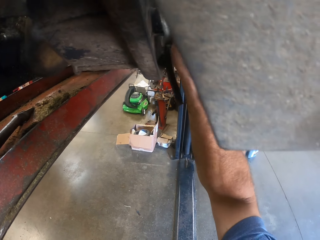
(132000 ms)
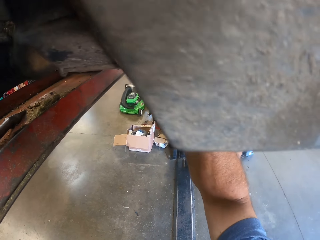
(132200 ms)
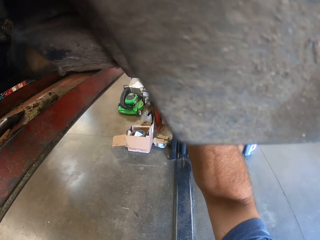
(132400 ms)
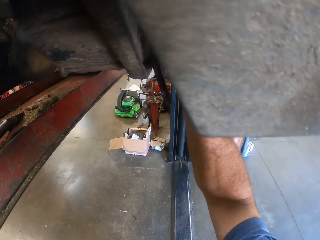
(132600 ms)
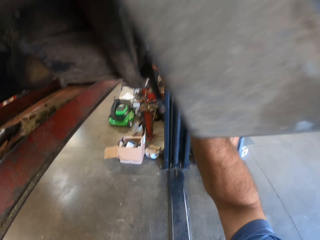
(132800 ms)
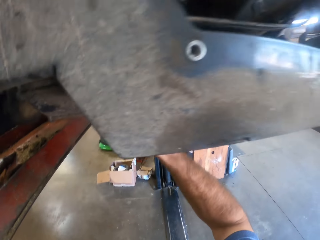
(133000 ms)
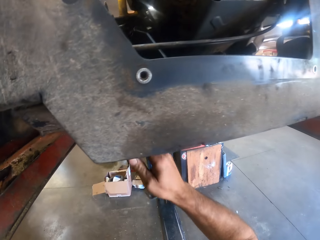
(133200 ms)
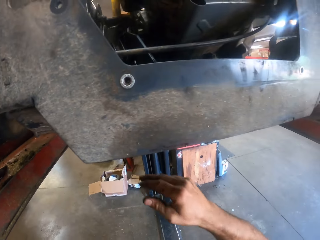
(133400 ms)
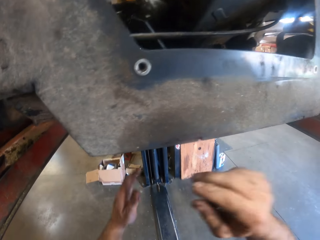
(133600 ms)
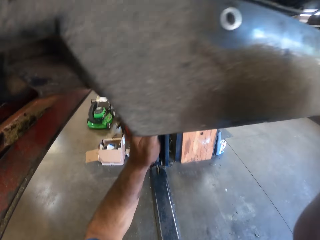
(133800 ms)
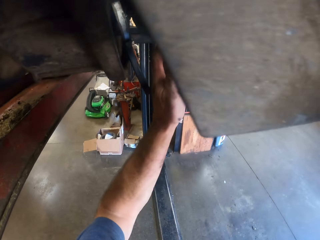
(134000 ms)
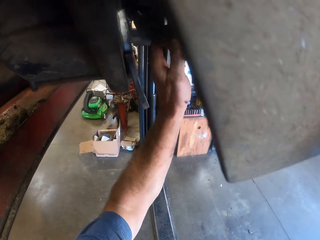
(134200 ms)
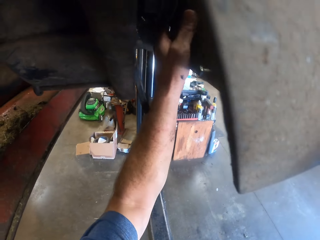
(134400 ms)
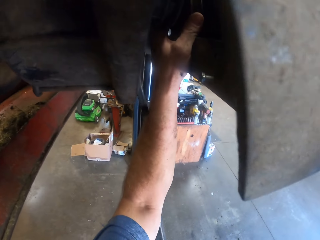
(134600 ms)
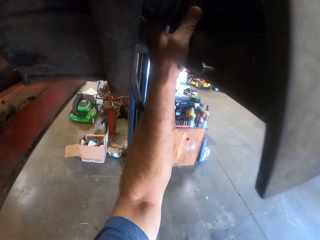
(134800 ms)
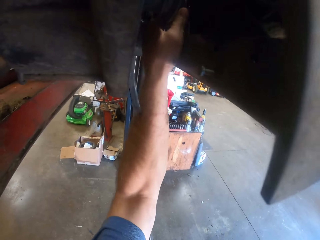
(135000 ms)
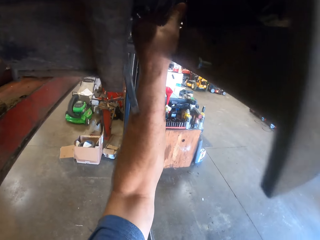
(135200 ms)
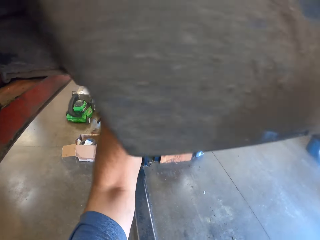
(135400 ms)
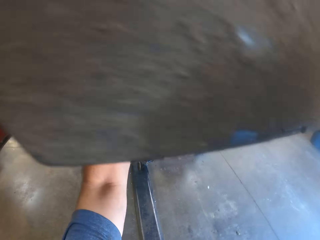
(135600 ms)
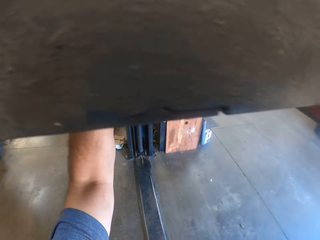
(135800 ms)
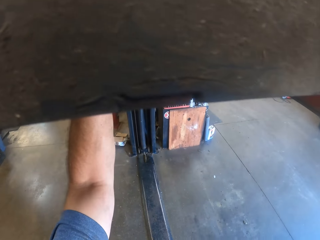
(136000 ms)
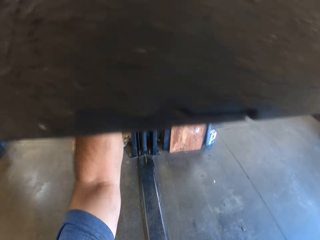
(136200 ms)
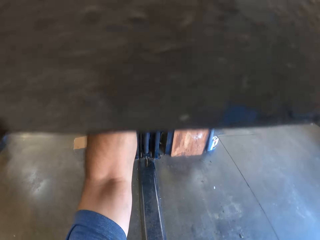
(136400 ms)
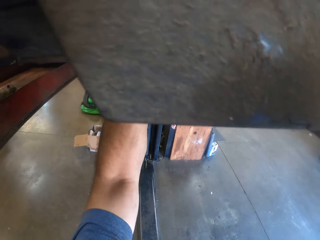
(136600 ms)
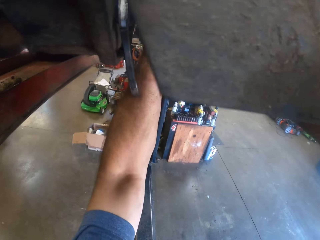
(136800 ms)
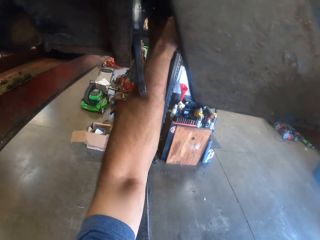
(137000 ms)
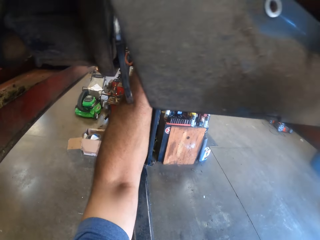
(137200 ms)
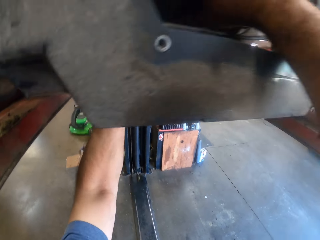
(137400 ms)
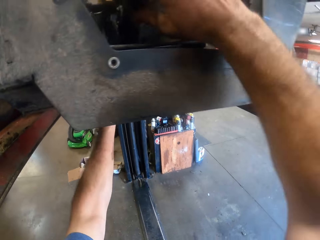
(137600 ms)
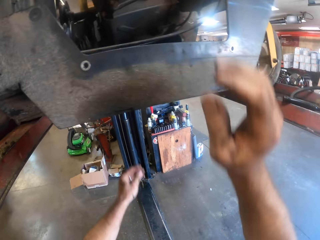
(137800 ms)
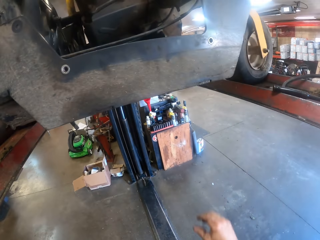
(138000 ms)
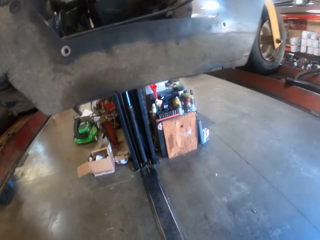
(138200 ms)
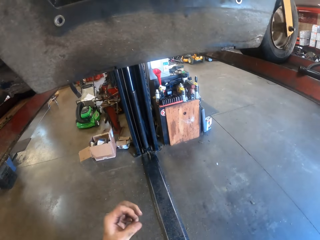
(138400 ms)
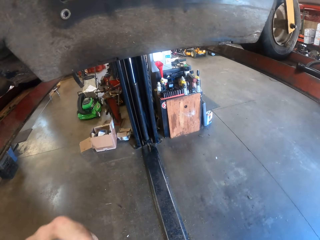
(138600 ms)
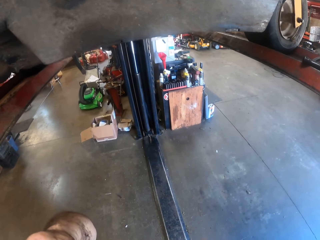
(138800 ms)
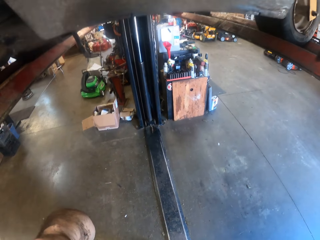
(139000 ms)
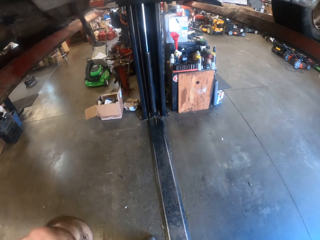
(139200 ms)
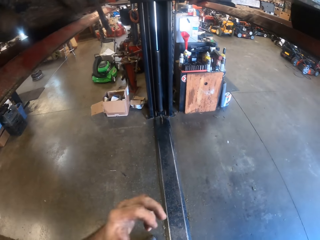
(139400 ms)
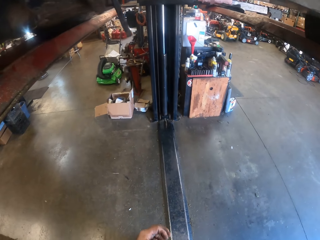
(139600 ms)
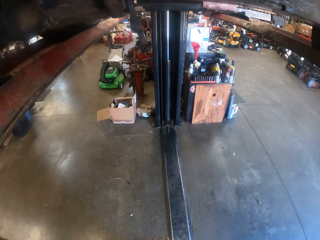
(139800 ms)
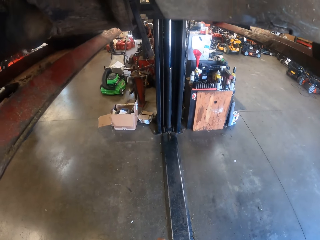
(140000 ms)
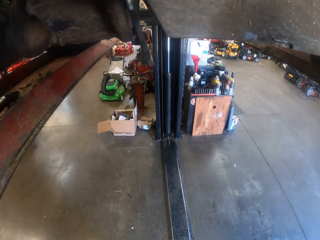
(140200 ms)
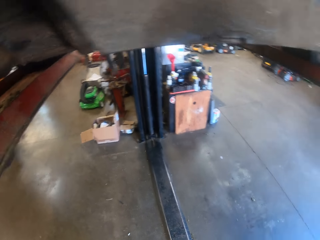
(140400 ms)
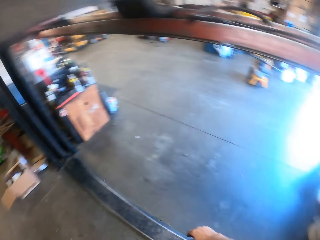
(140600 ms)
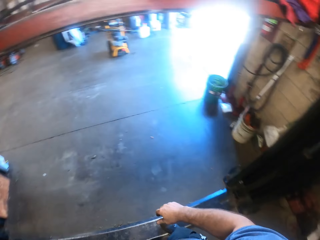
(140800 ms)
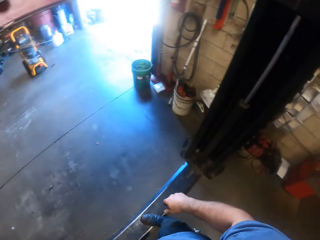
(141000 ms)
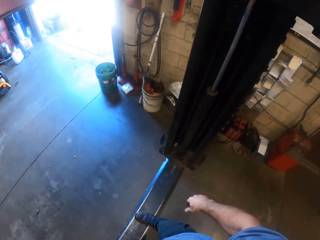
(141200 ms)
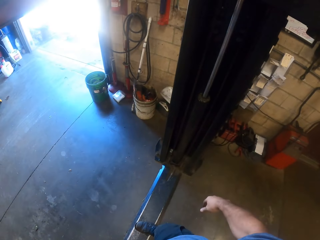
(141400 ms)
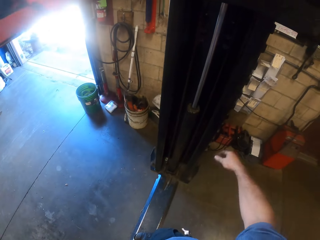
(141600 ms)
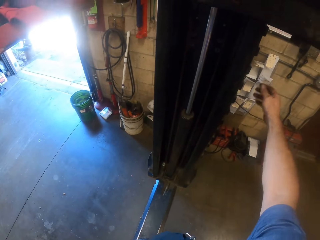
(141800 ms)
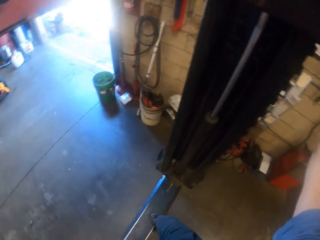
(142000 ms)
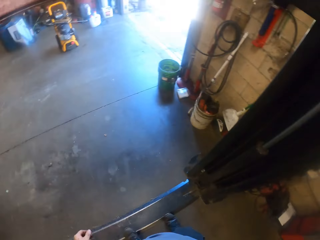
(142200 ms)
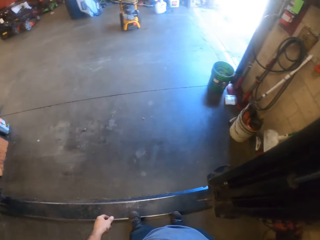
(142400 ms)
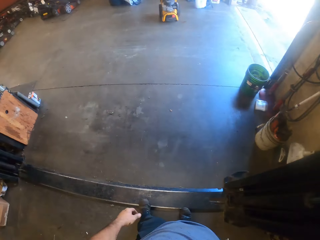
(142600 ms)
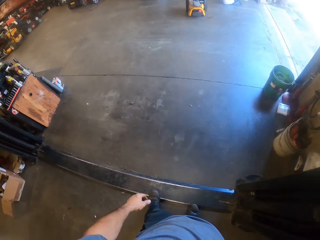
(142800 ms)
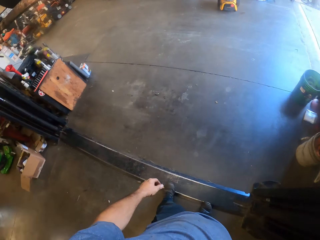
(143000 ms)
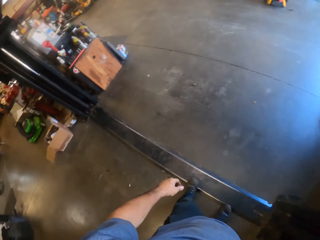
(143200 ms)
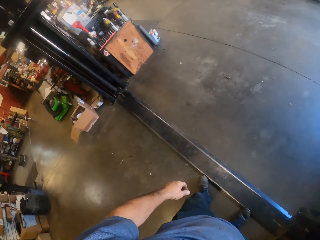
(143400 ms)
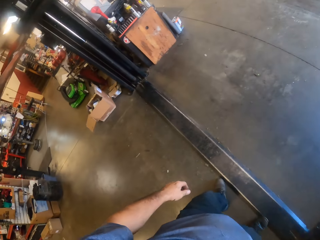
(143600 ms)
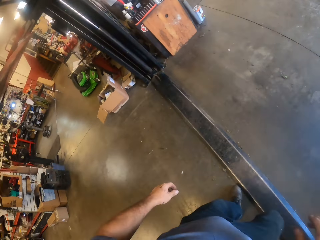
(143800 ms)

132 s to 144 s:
The camera wearer removes his right hand from the lawnmower. He touches the engine part. He places his left hand into the lawnmower. He moves the blade reel in the lawnmower. He moves the hands. He removes his right hand from the lawnmower and removes his left hand from the lawnmower. He moves the hand. He adjusts the camera with his left hand. He looks around. He moves the hand. He operates the hydraulic power unit with his right hand. He looks around.

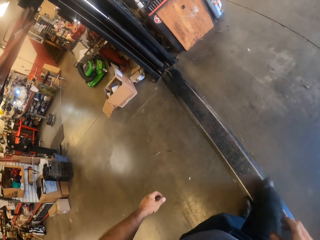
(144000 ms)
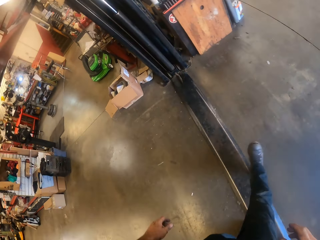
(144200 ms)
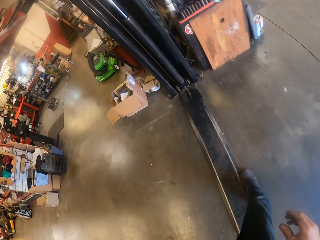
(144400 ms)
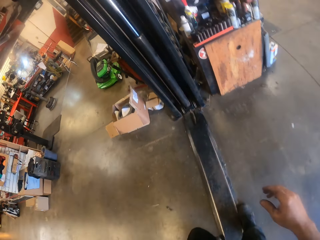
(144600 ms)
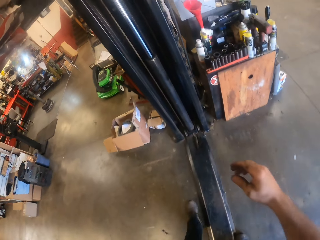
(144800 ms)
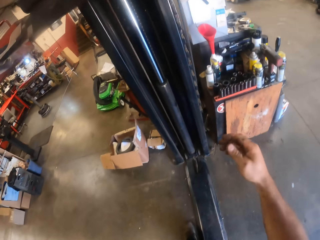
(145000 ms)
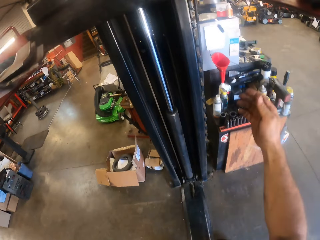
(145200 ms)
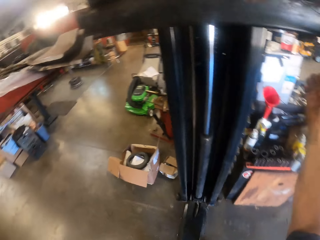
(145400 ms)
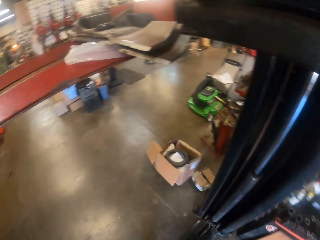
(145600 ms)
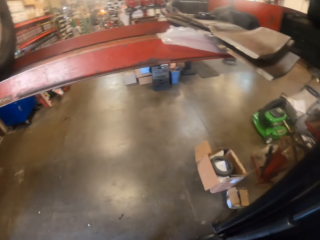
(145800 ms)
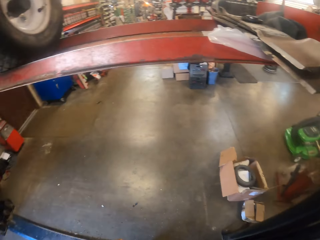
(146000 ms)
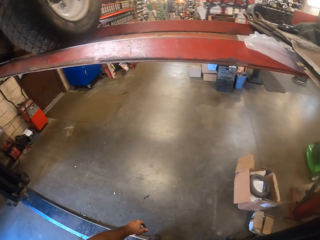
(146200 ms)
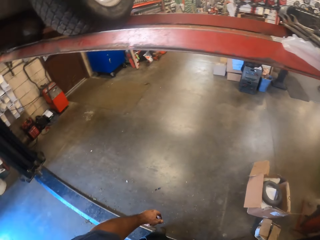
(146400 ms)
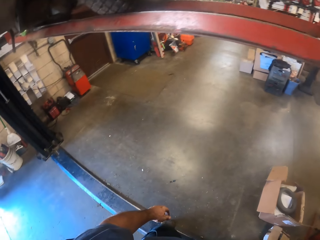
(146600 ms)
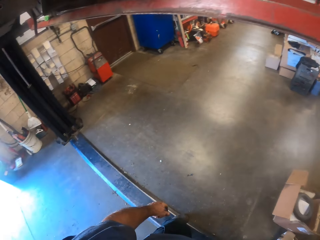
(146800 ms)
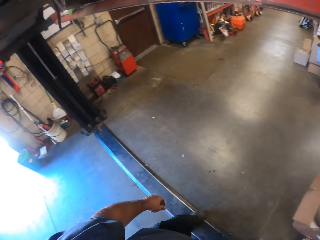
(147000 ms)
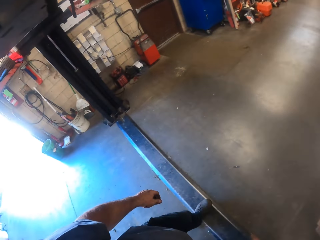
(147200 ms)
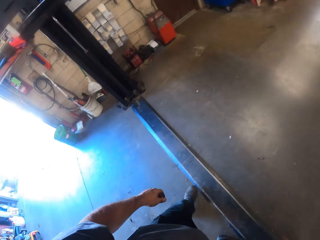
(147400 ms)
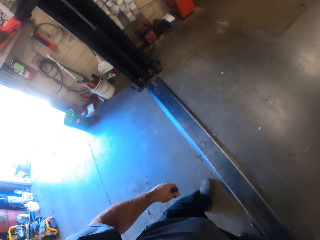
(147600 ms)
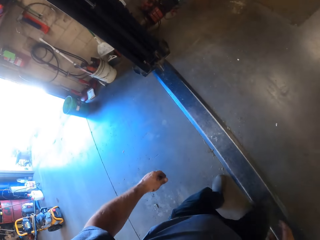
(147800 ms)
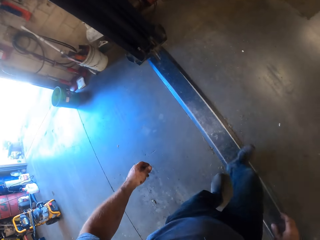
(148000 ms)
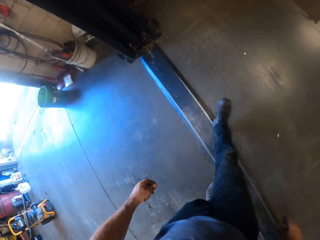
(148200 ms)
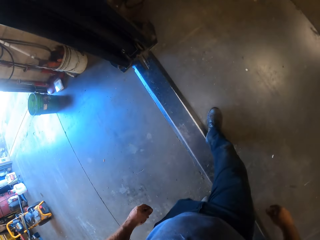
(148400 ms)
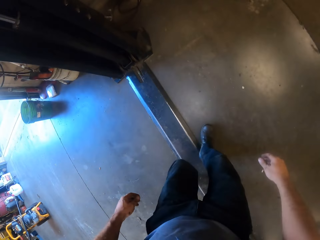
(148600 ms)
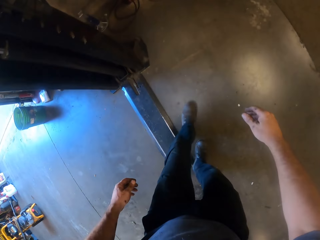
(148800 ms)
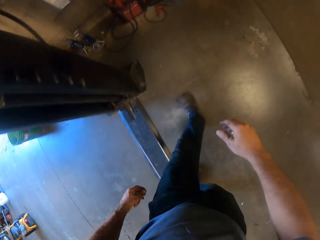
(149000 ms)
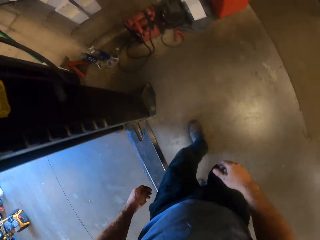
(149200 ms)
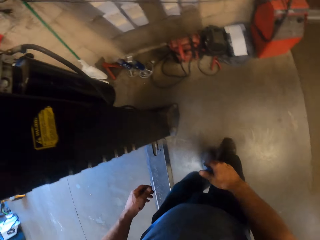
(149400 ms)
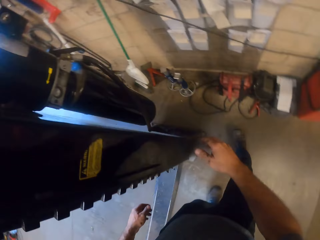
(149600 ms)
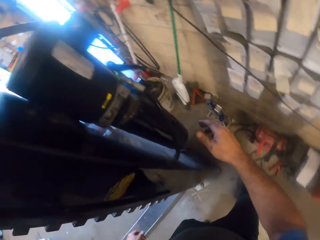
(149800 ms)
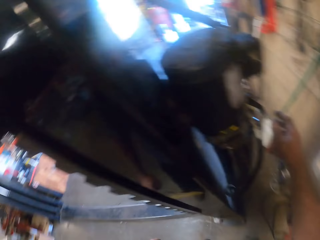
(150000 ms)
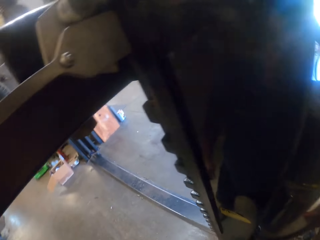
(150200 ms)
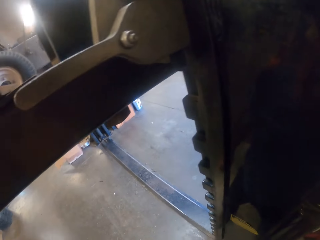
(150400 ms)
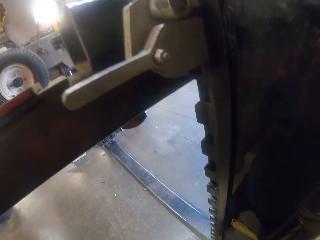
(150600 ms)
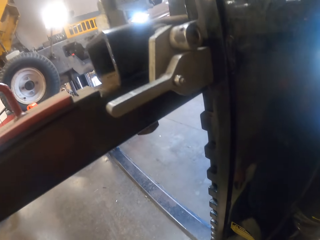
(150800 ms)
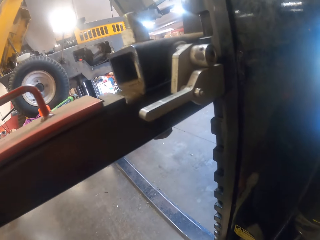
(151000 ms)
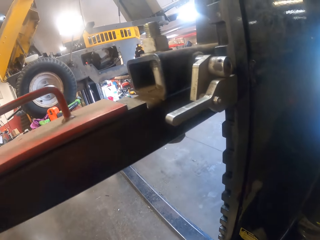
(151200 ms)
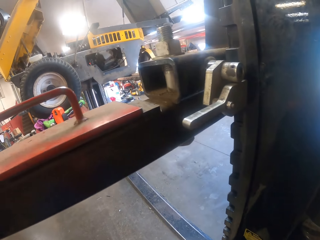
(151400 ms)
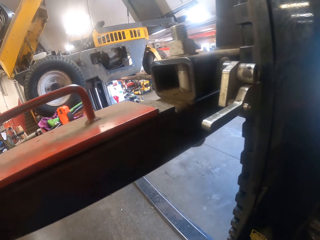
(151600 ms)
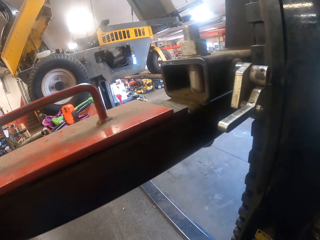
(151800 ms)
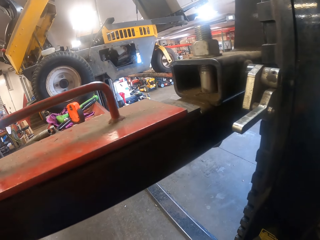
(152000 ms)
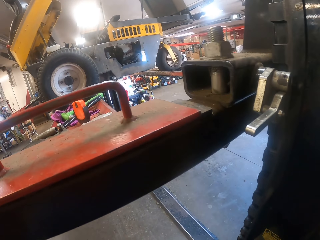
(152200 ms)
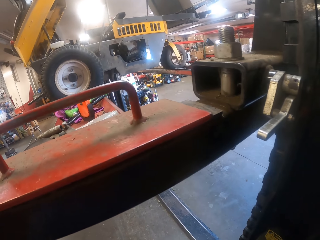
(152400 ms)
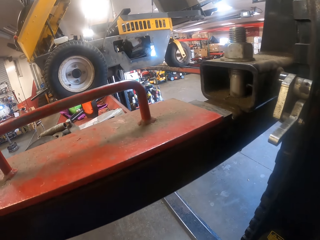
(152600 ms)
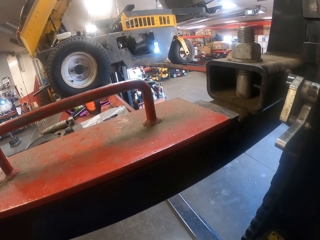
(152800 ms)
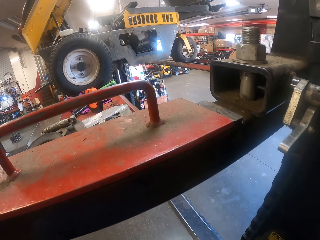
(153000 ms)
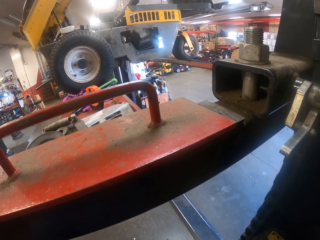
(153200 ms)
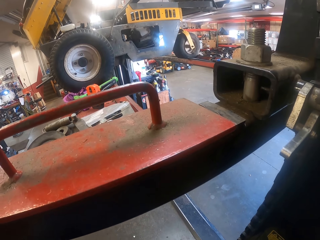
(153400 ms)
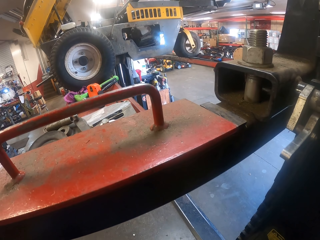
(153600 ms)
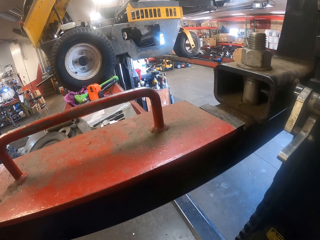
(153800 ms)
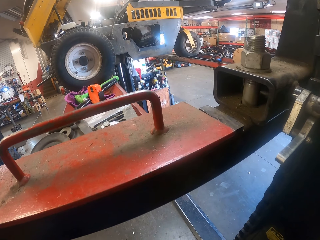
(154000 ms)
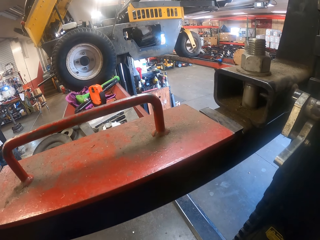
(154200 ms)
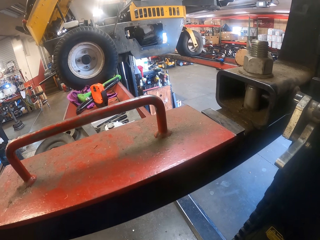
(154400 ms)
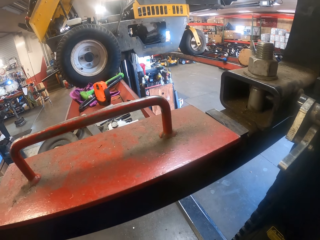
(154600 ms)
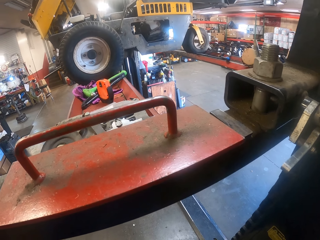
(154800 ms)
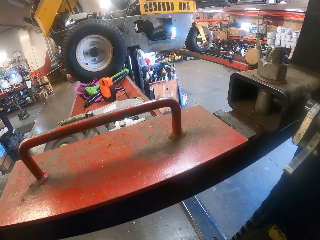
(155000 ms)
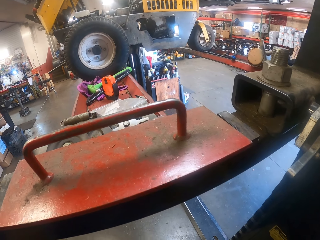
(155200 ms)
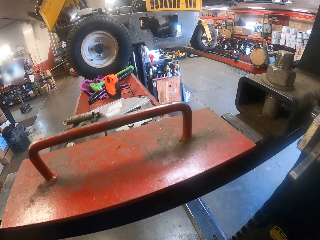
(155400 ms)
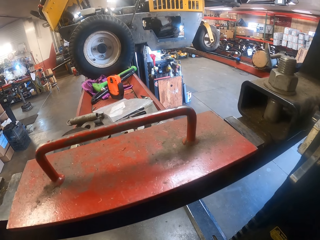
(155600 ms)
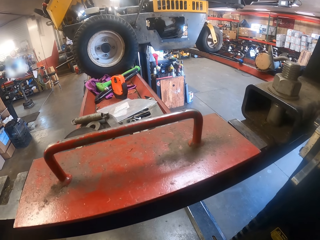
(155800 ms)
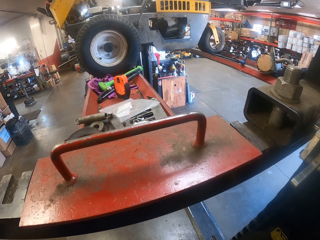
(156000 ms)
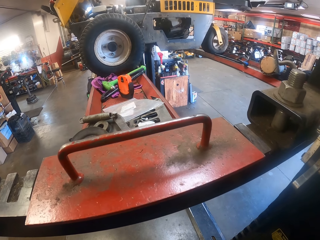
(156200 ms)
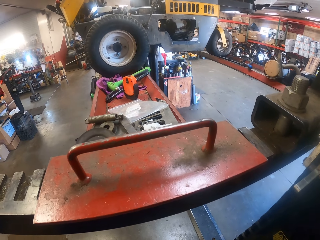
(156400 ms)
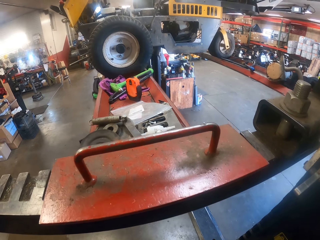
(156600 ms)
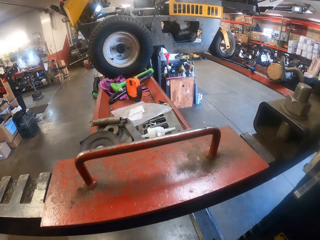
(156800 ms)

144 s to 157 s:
The camera wearer steps forward. He touches something. He steps forward. He moves the hand. He operates the hydraulic power unit with his right hand. He looks around.
